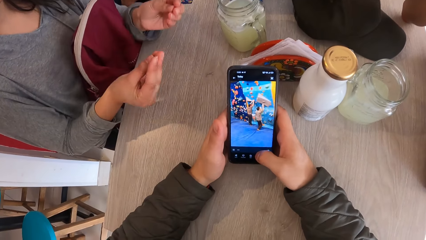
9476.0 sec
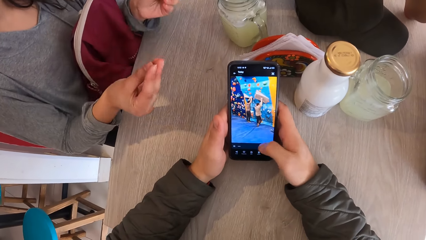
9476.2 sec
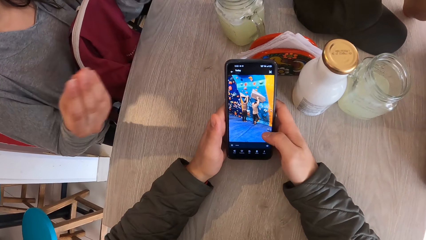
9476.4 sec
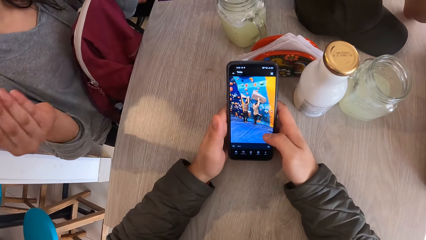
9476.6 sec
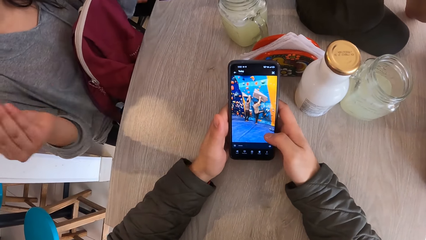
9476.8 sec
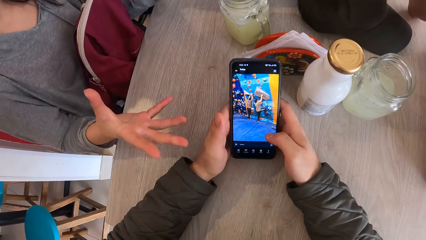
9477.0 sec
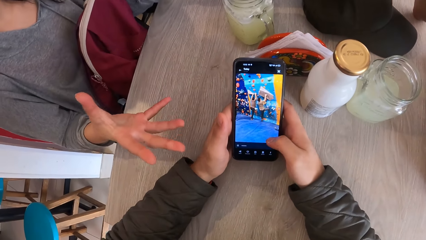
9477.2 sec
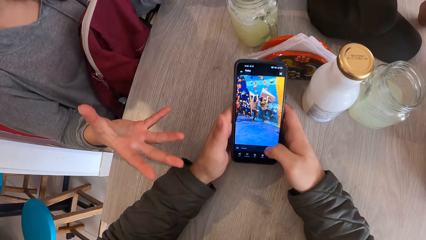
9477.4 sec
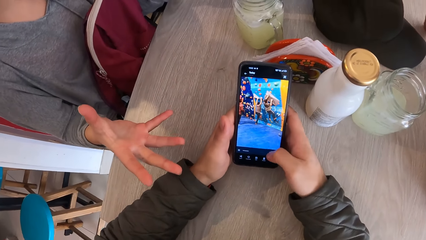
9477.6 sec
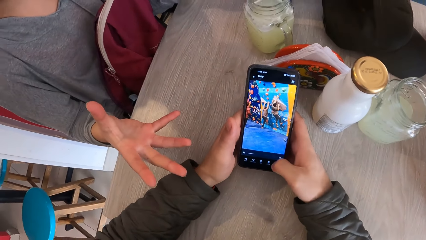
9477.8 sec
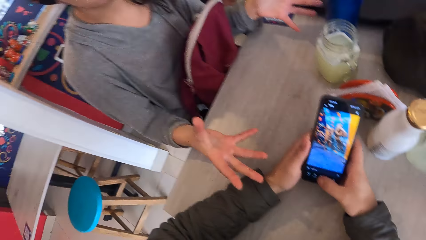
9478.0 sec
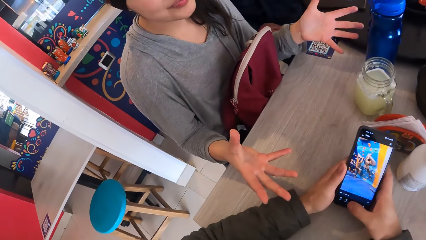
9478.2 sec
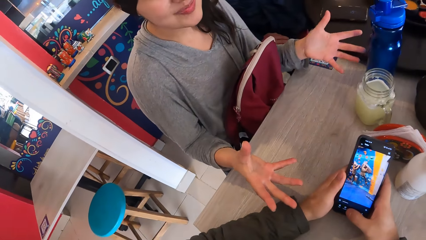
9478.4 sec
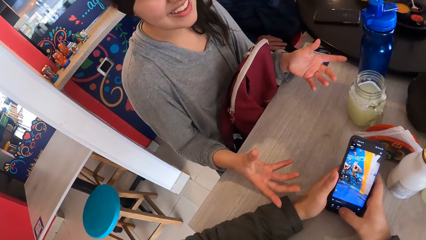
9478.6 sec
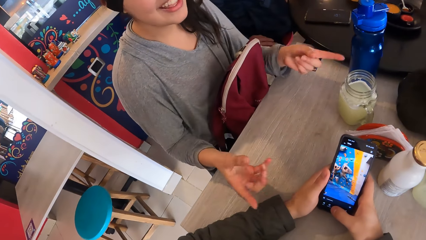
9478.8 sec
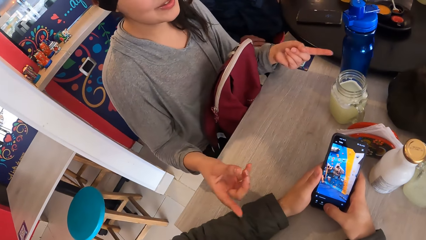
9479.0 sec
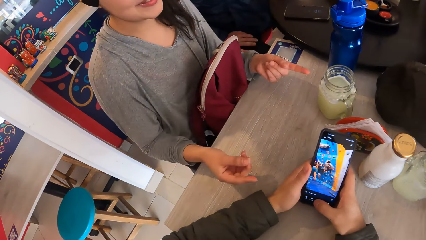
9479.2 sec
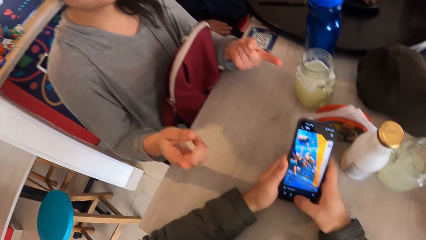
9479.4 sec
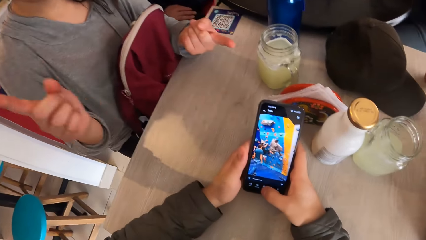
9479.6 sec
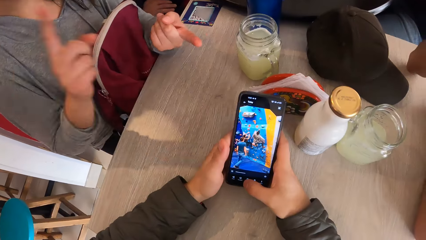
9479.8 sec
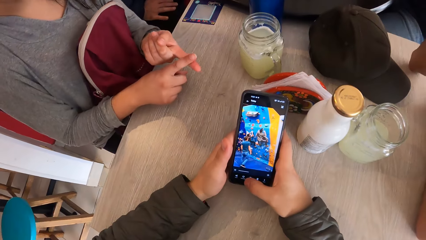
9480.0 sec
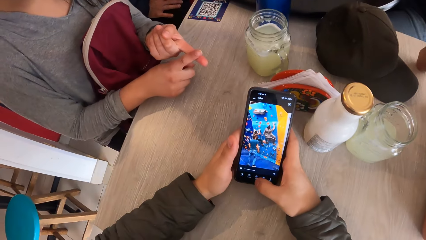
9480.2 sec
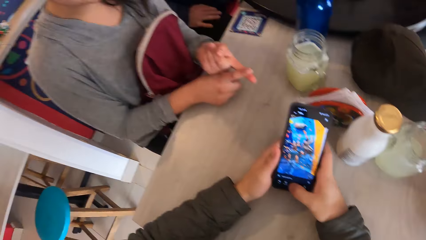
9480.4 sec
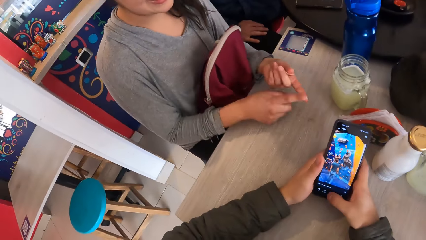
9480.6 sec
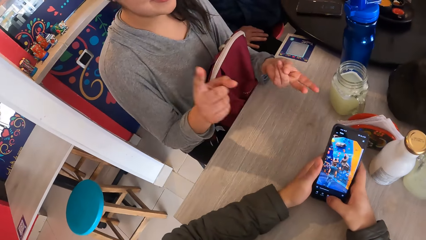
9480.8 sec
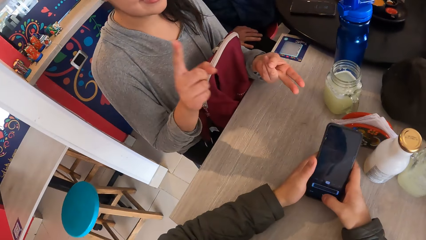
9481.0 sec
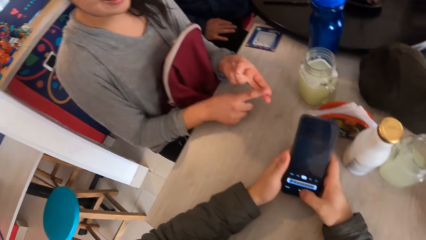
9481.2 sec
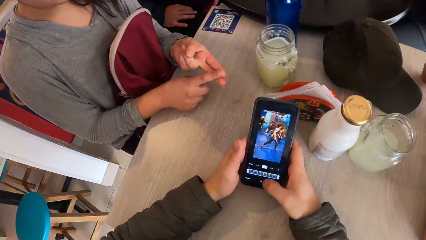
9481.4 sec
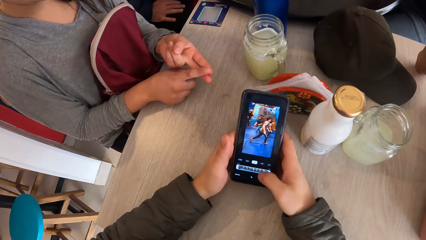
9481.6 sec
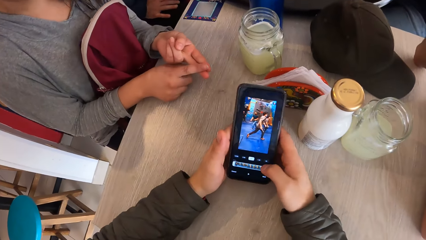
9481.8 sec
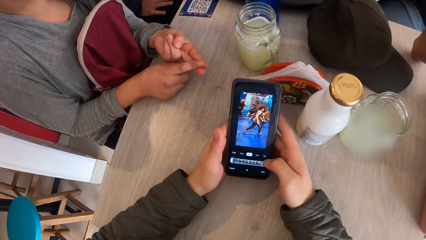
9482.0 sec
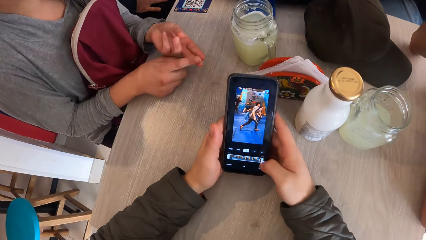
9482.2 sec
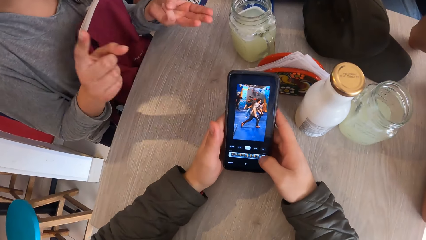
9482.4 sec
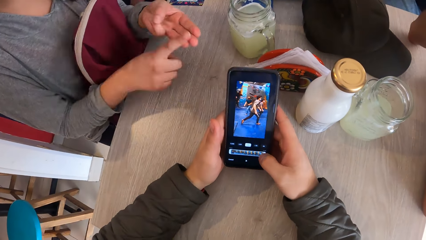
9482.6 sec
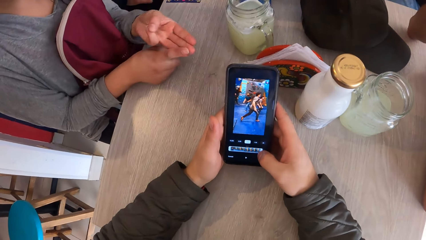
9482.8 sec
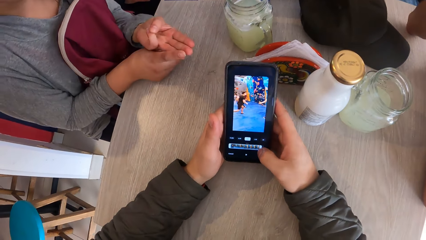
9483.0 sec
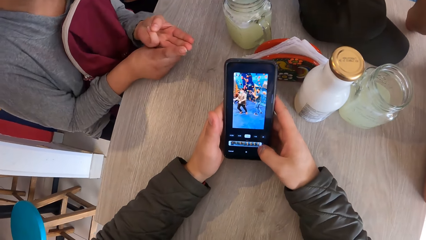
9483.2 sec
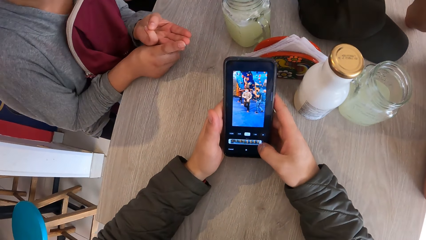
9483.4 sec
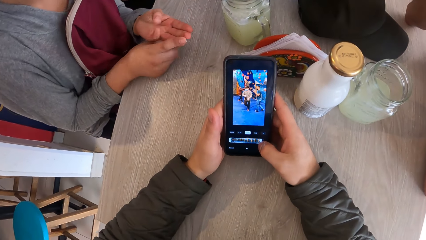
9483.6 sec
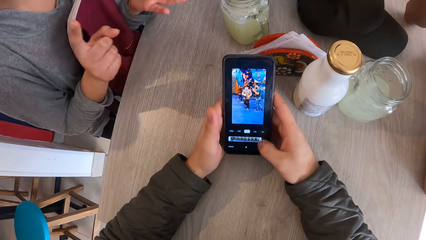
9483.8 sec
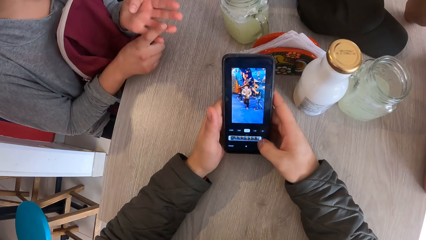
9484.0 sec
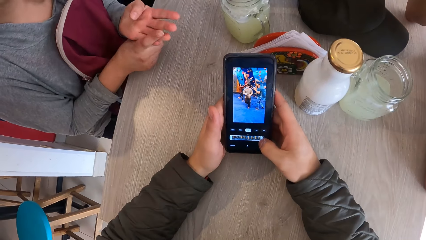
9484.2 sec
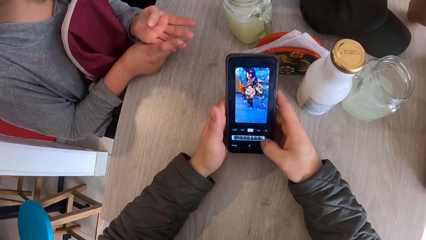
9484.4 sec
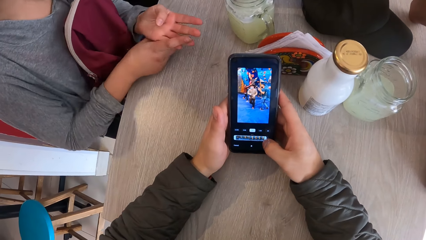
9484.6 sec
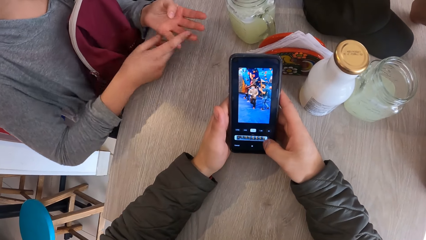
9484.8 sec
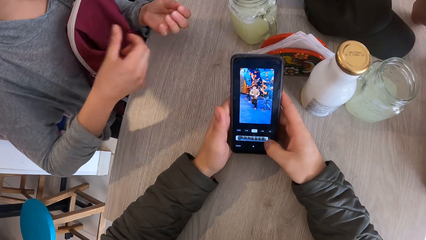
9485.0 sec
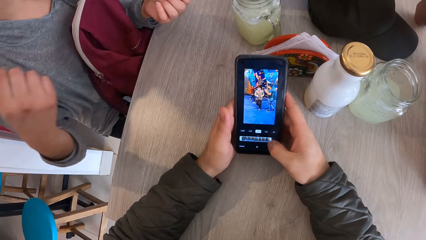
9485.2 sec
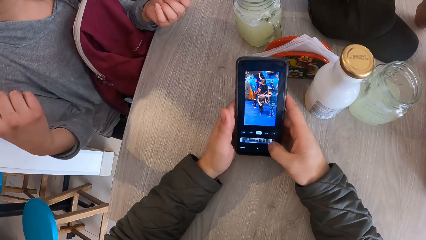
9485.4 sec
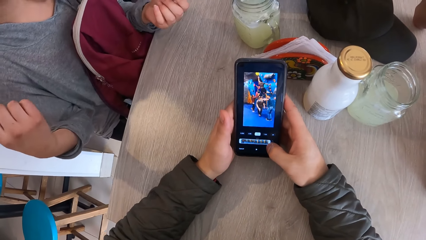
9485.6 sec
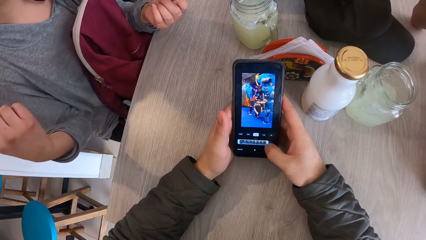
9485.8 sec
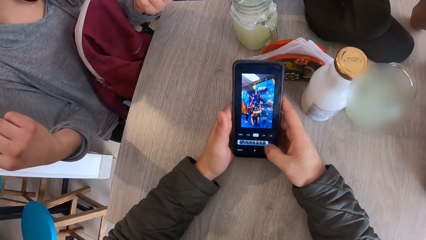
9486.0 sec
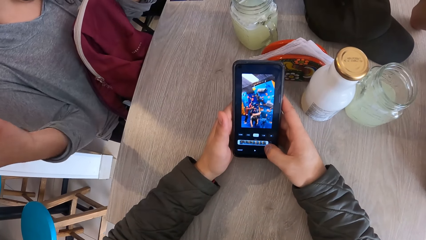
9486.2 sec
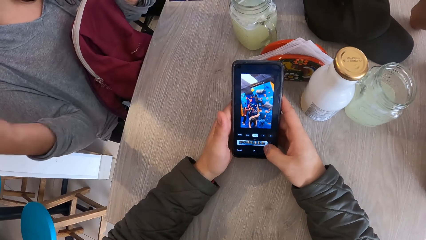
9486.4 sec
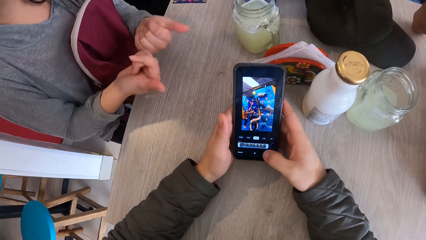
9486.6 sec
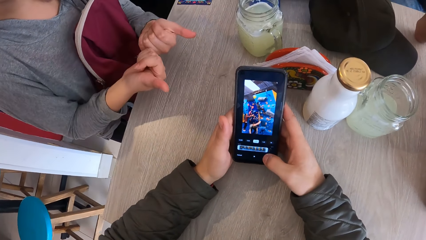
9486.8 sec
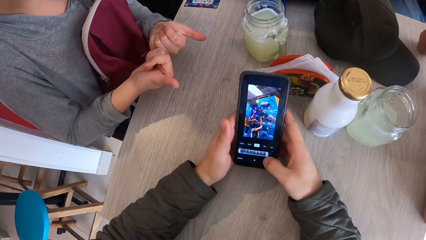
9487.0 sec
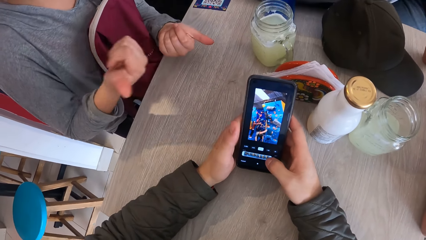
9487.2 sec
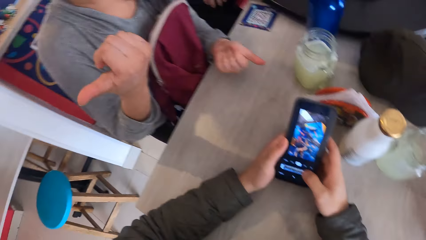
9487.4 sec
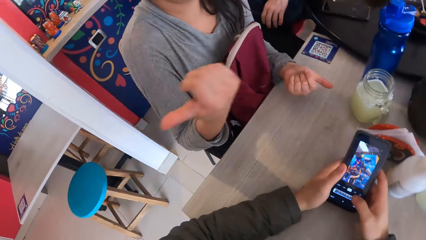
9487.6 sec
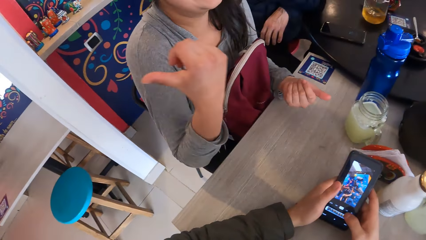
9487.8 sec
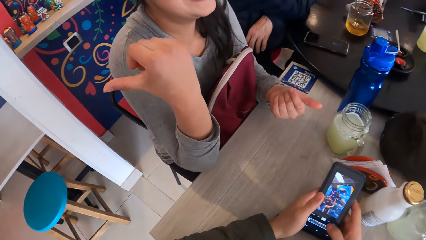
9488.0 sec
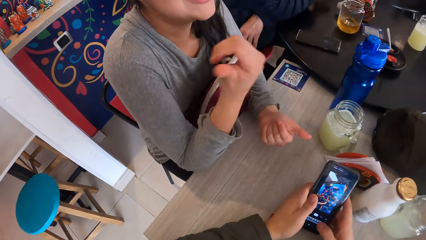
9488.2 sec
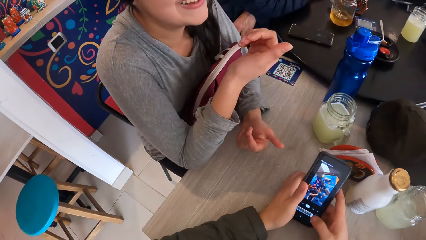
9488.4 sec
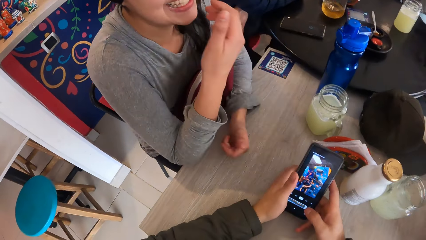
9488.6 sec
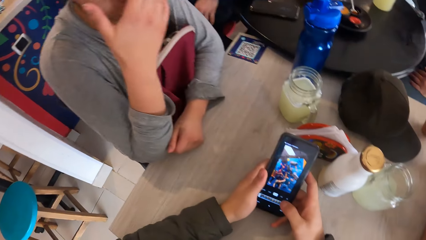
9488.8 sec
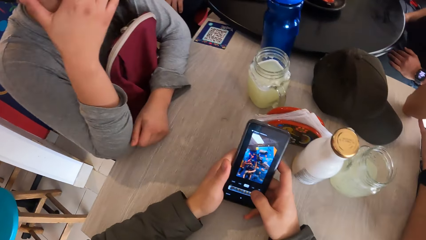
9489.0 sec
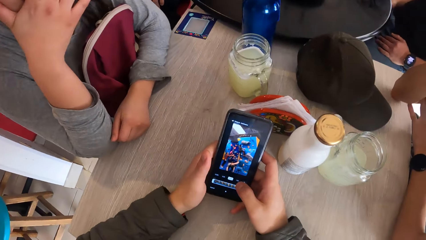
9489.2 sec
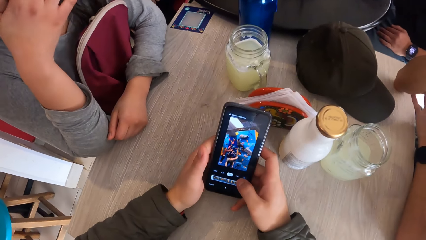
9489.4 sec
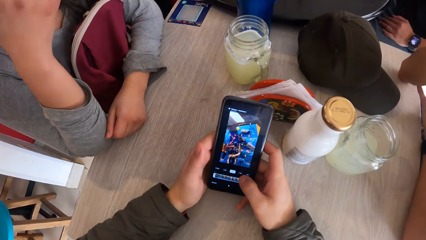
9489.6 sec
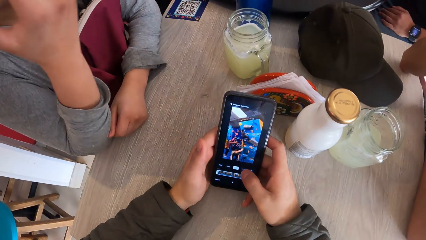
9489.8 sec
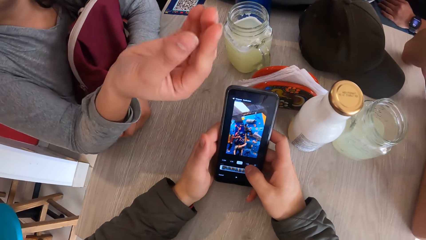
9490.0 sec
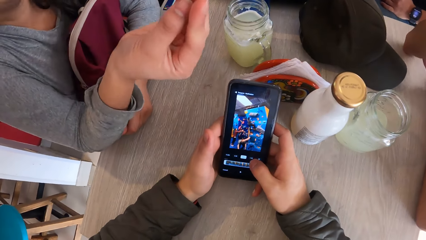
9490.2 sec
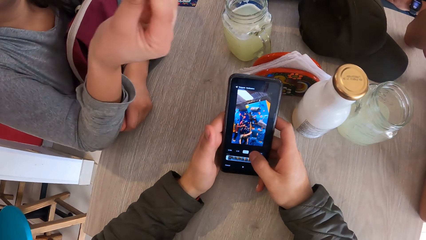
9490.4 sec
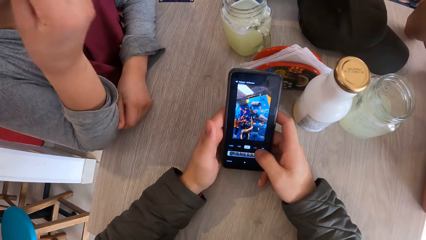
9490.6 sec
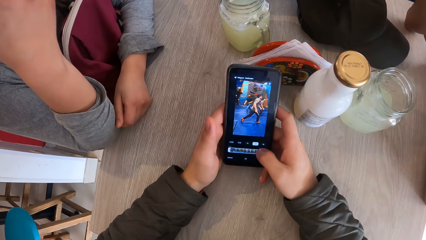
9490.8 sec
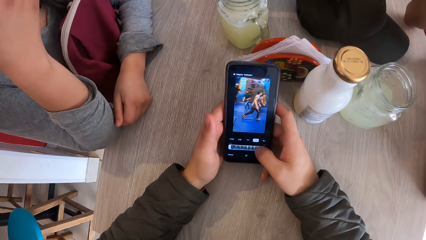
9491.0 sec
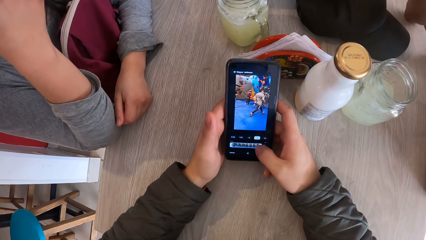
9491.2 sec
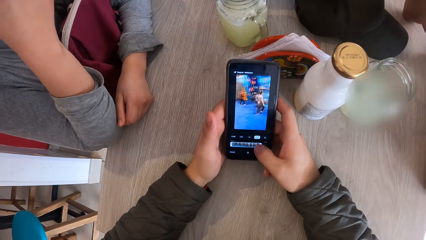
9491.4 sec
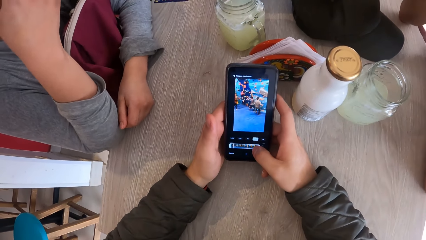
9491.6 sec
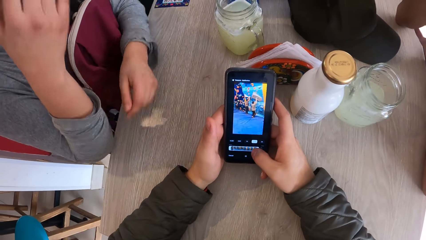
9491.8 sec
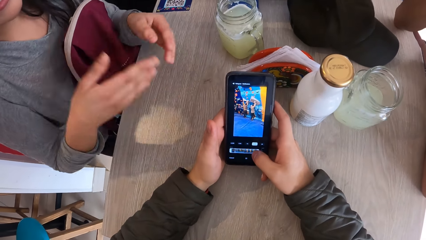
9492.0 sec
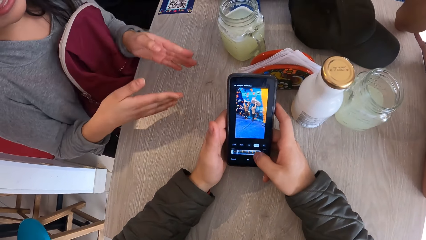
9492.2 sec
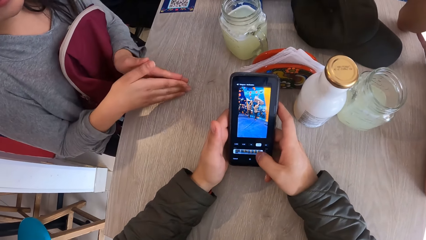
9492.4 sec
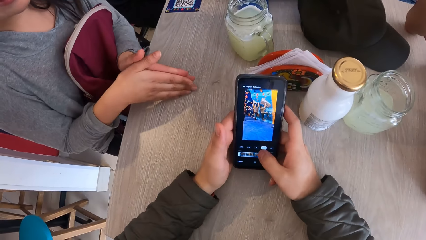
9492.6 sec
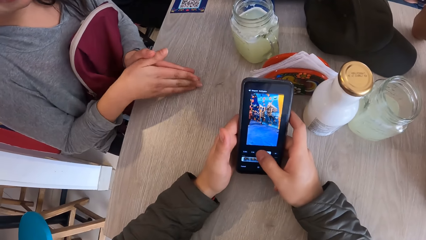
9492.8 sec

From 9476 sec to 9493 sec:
The woman touches her face with her right hand.
